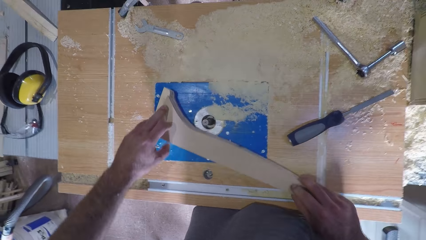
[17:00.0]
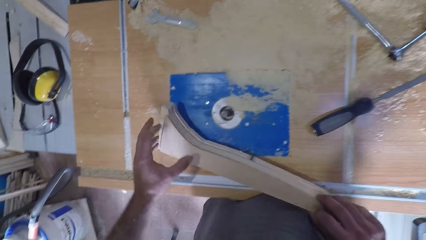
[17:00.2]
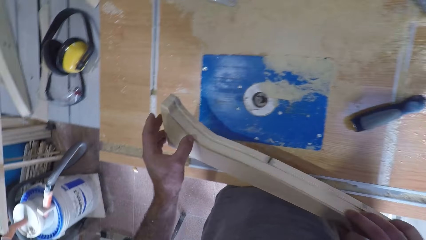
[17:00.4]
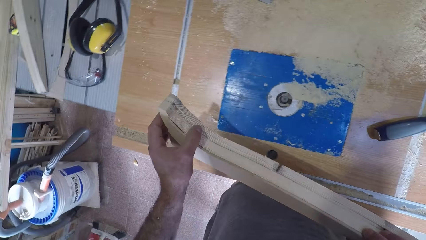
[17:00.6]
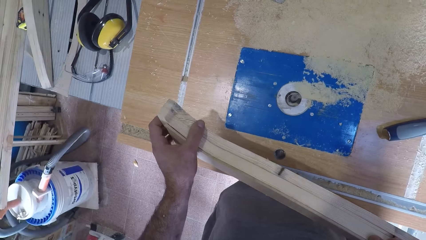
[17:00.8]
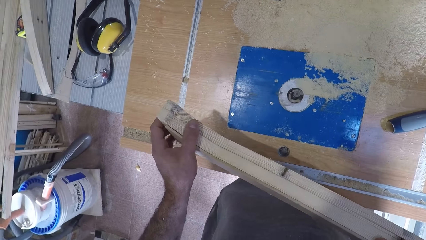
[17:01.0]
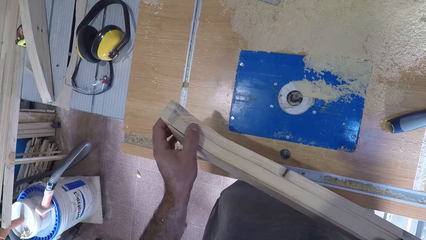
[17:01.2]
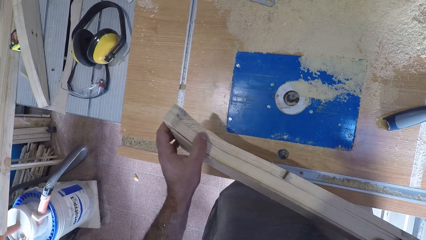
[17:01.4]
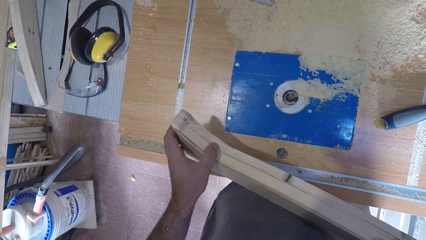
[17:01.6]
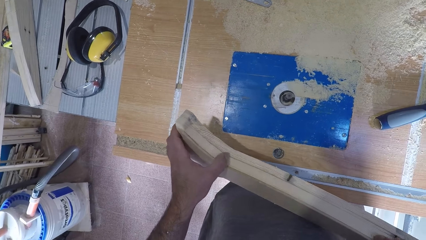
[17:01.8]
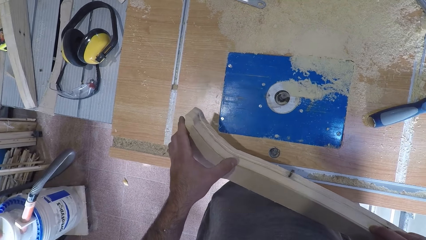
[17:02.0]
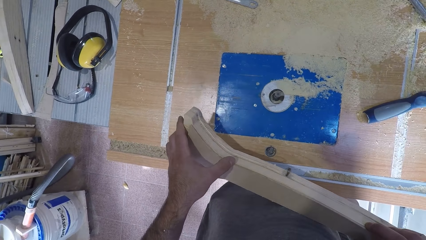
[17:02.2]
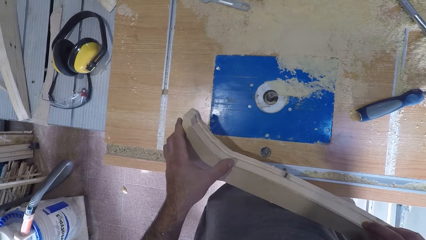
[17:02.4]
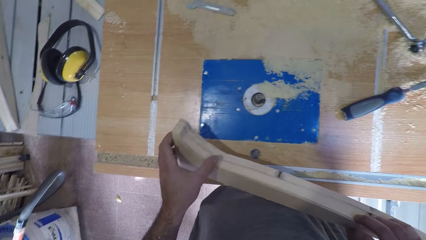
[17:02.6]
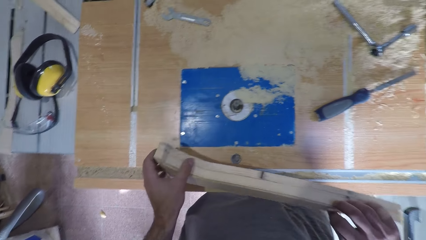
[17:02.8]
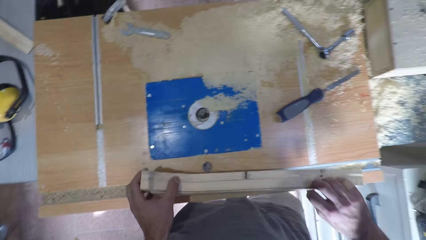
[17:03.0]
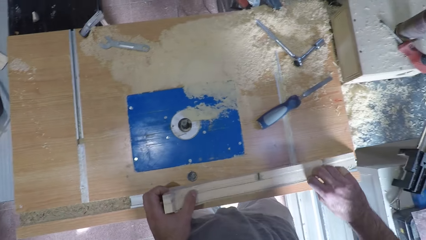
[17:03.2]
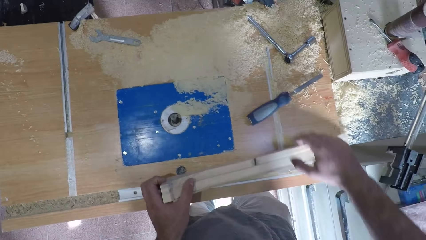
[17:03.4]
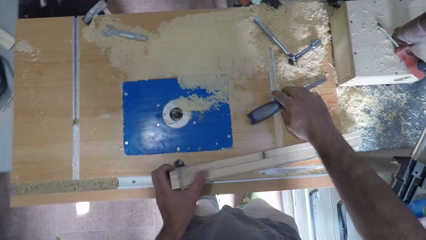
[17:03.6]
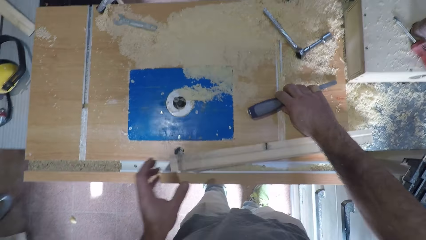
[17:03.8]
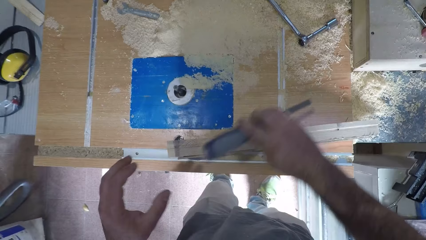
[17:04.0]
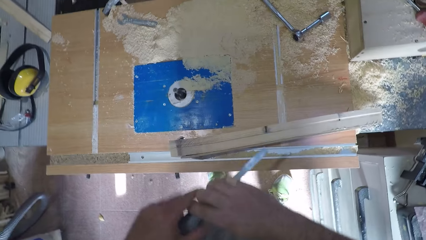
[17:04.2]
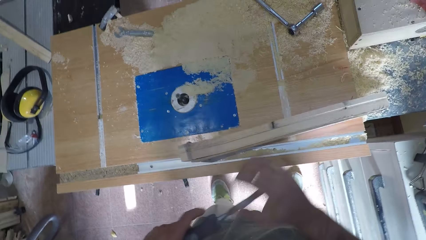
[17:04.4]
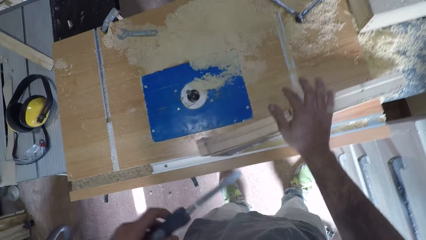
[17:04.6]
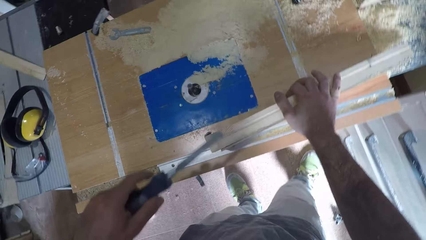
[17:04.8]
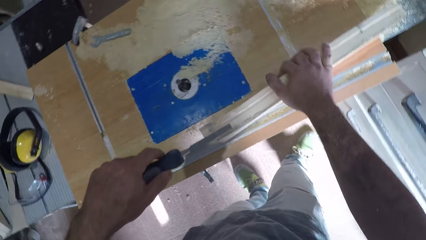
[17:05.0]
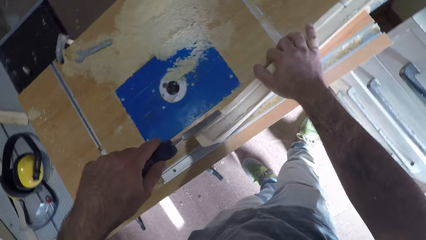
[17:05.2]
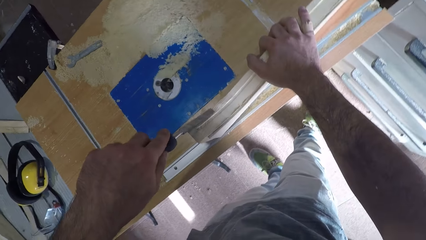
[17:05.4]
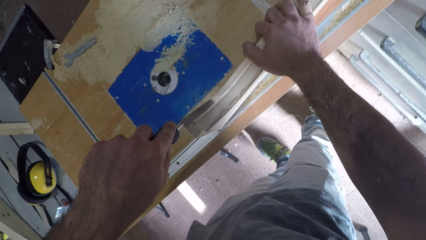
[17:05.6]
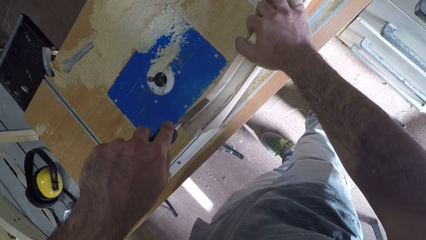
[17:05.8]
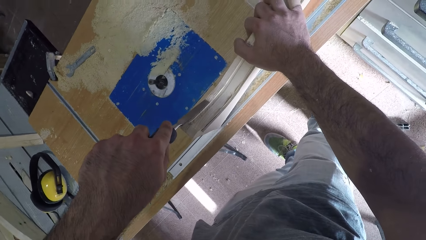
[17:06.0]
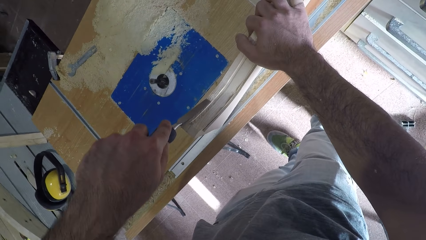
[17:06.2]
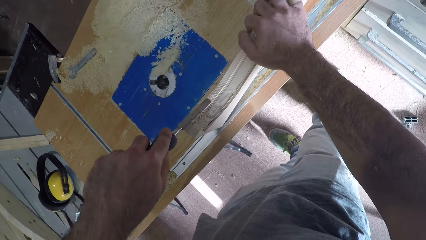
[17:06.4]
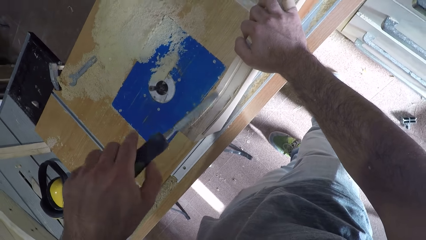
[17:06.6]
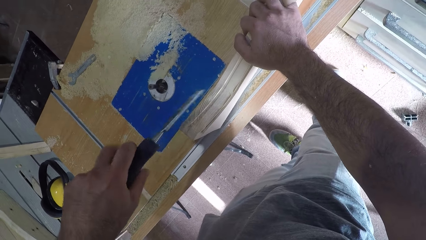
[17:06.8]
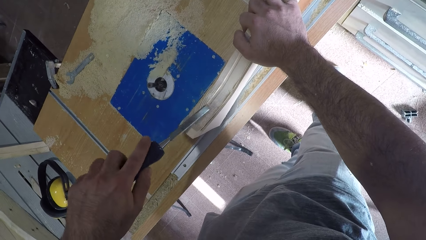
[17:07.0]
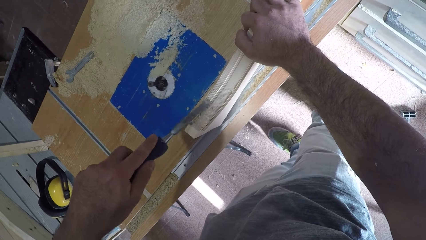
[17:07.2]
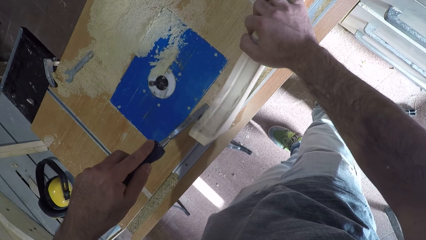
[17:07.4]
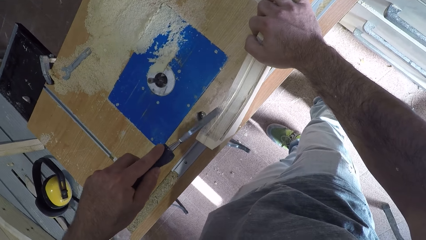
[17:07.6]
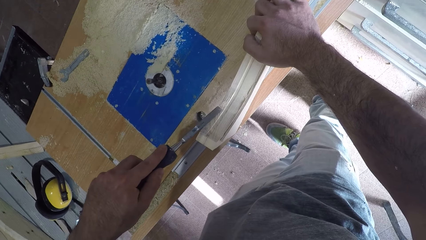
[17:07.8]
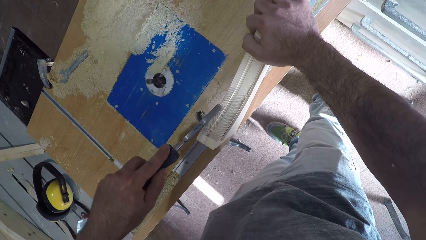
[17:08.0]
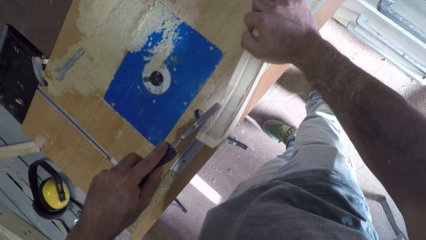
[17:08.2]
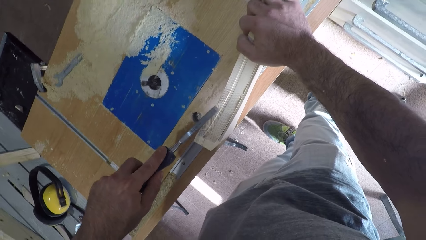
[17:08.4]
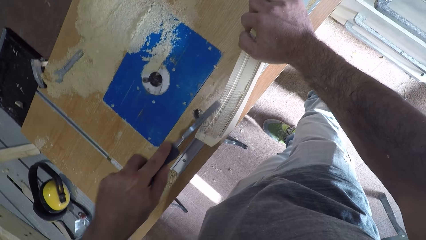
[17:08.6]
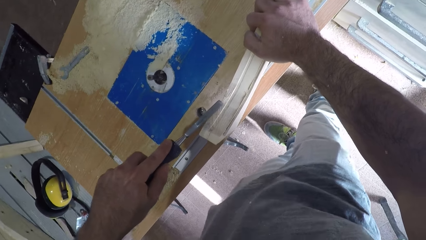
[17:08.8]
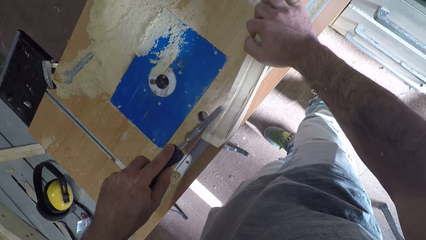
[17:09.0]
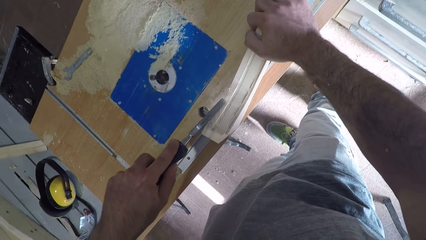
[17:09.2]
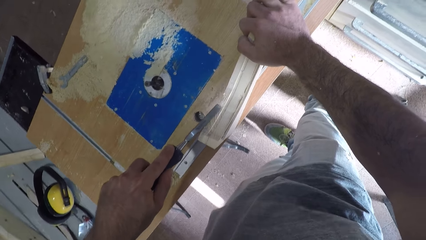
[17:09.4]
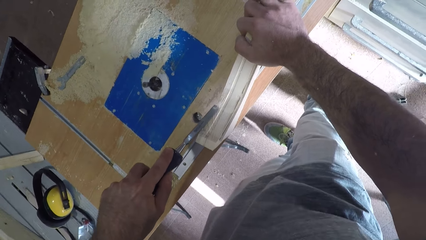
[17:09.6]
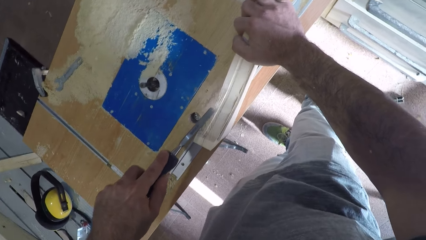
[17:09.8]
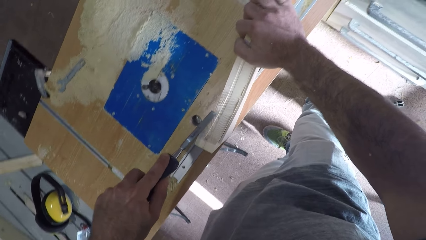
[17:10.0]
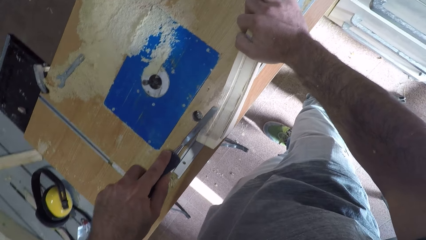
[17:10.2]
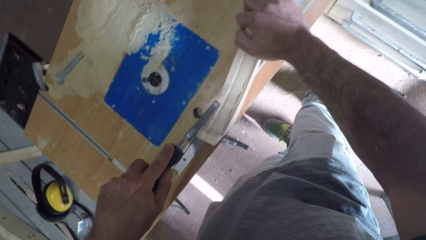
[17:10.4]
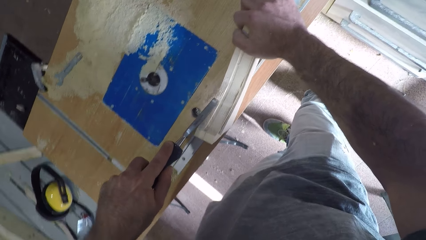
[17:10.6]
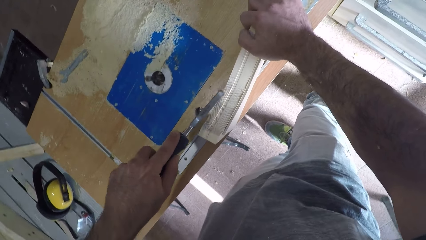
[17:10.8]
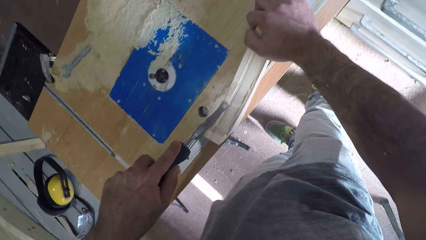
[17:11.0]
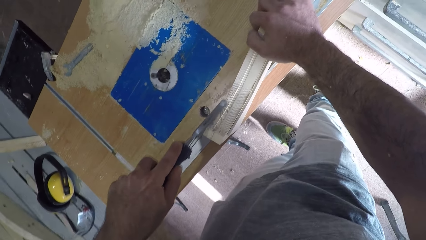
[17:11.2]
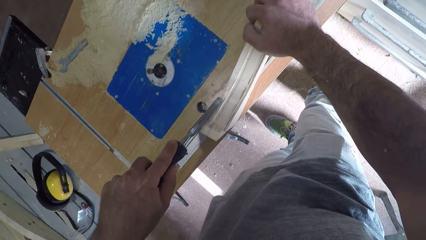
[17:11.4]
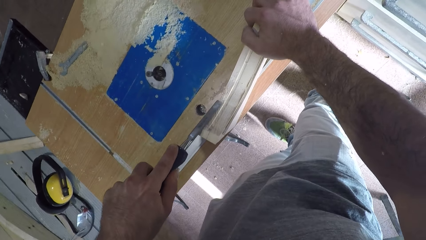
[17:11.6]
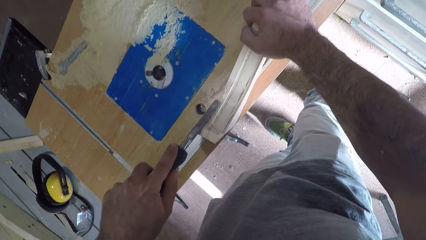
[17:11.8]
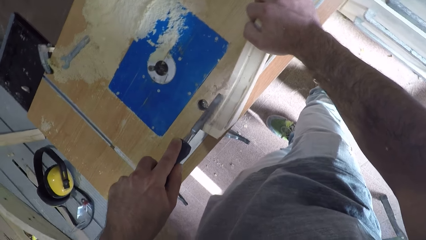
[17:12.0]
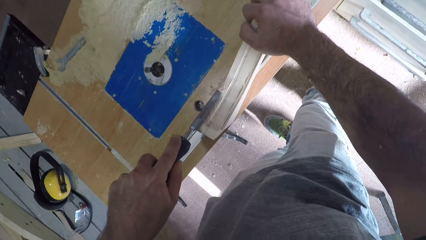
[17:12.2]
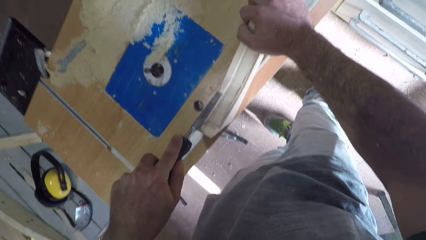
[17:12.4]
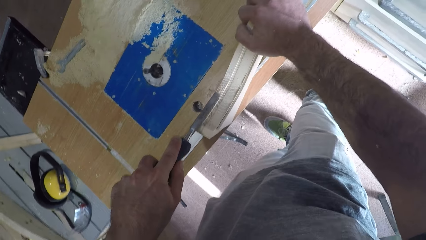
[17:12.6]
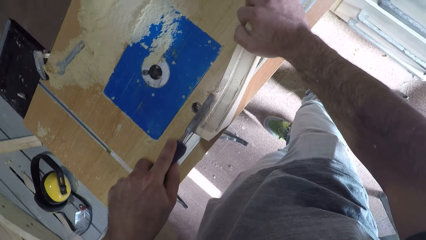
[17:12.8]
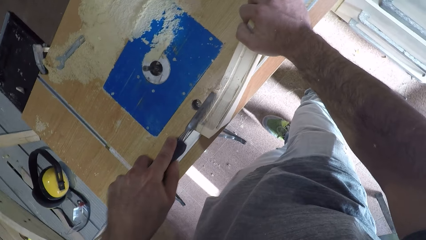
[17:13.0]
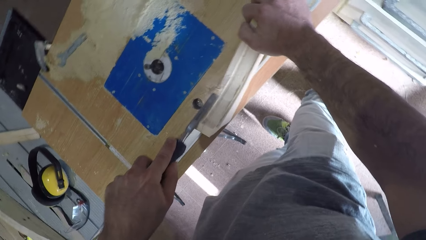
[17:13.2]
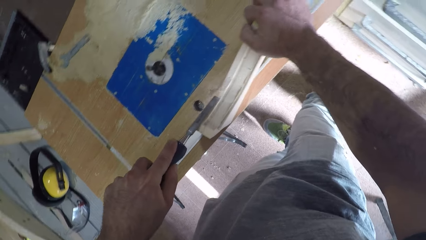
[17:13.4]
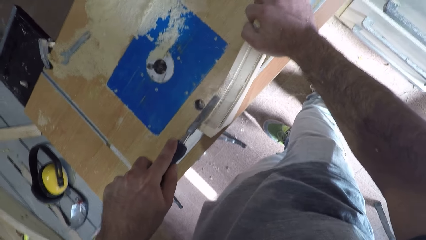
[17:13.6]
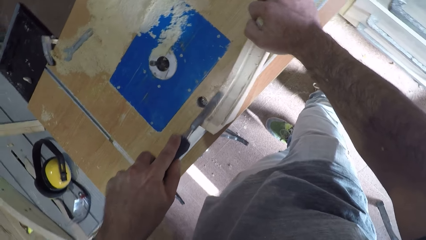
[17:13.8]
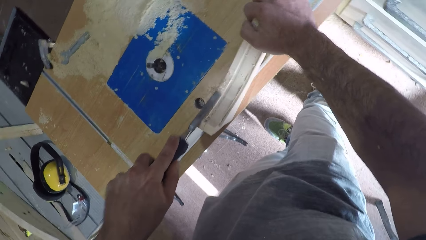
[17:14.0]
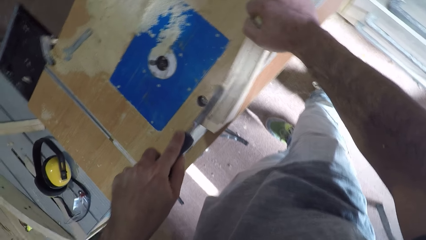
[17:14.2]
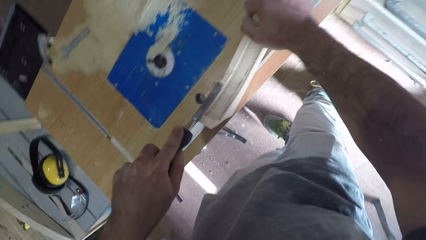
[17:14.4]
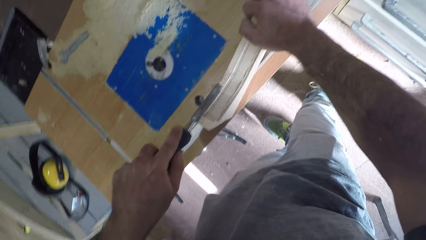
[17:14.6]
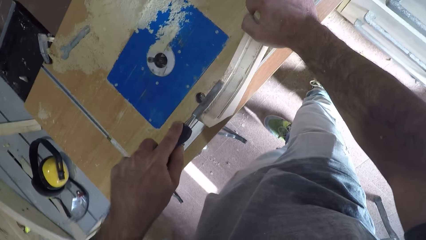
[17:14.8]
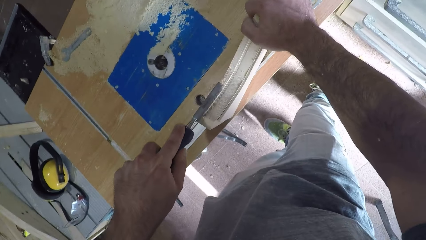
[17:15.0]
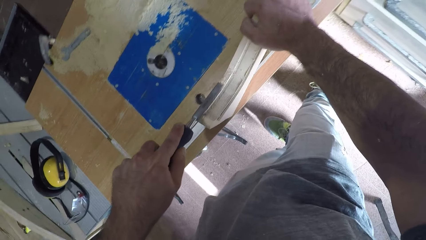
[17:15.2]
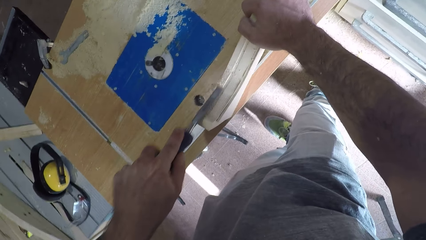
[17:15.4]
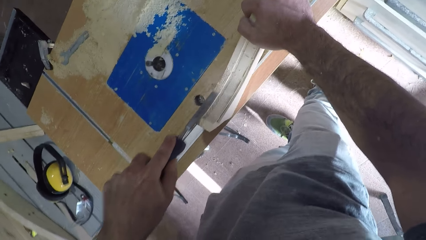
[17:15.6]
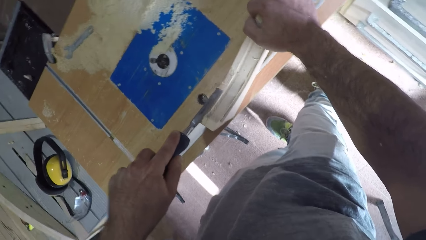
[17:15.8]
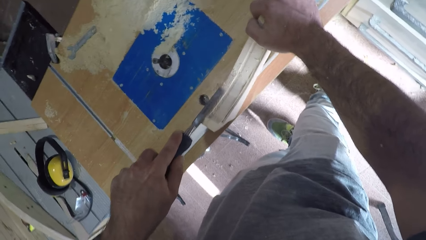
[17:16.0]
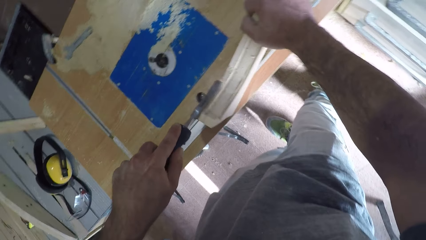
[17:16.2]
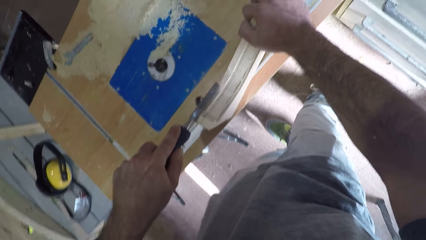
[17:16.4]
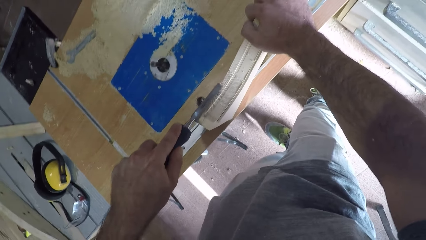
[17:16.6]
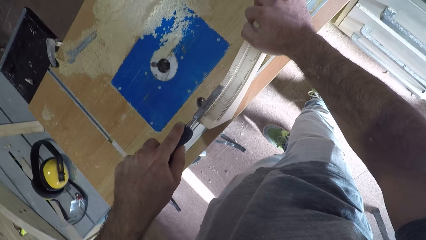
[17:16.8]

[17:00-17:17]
The camera wearer withdraws the wooden piece from the smoothening machine. He examines the curve on the wooden piece. He drops the wooden piece. He picks up the chisel with his right hand. He passes the chisel from his right hand to his left hand. He holds the wooden piece with his right hand. He chisels the wooden piece. He scrubs the wood with the chisel.
